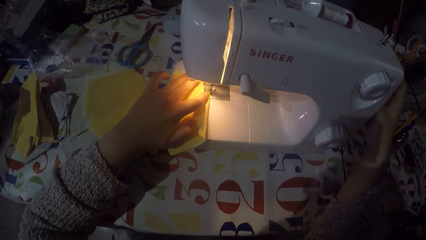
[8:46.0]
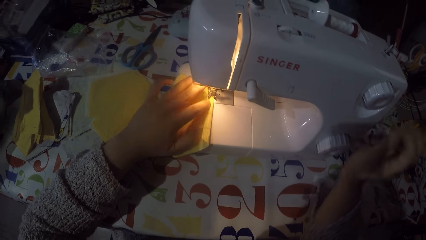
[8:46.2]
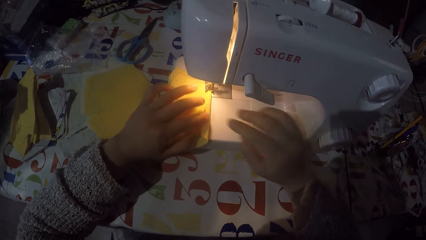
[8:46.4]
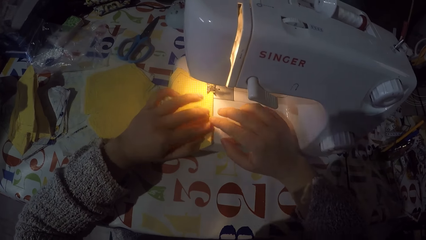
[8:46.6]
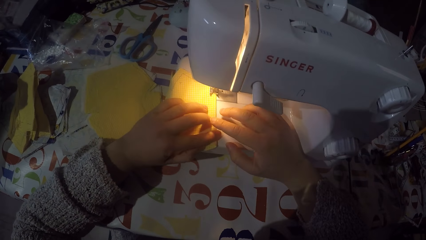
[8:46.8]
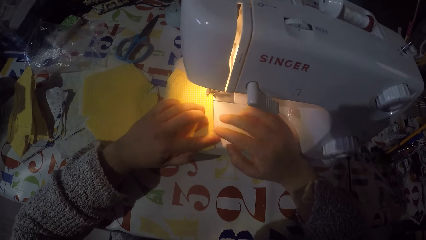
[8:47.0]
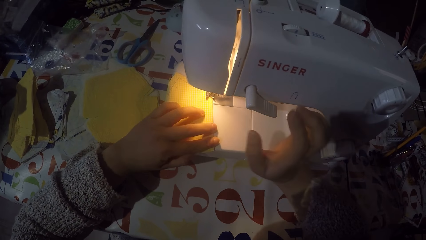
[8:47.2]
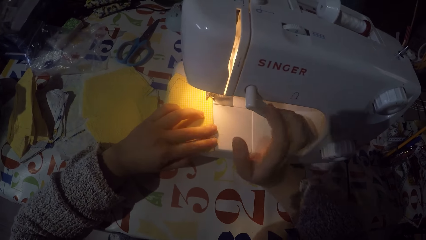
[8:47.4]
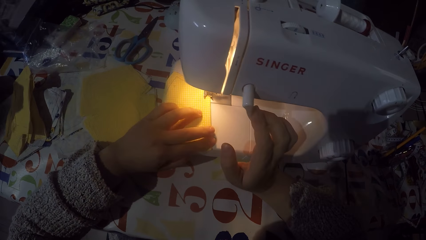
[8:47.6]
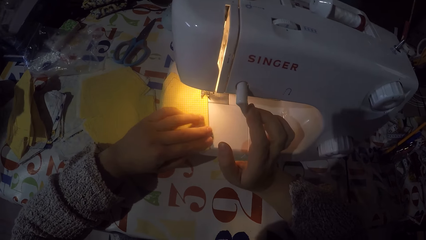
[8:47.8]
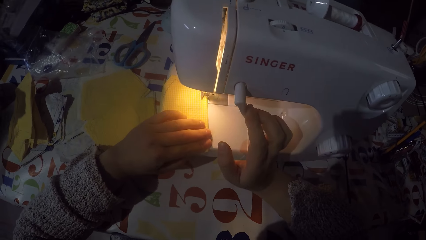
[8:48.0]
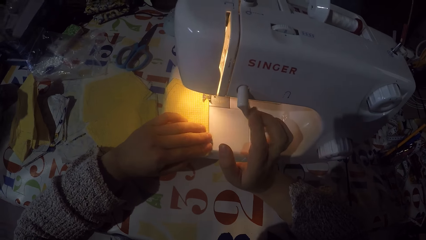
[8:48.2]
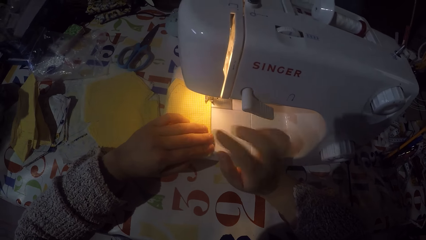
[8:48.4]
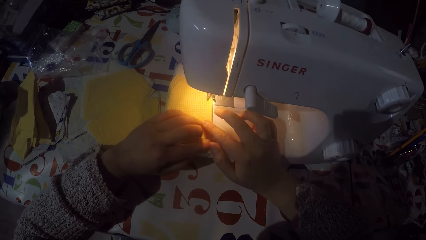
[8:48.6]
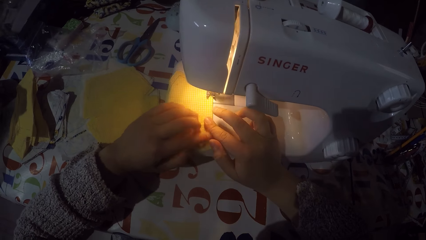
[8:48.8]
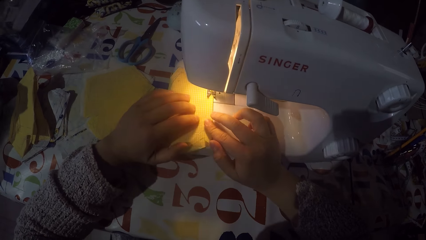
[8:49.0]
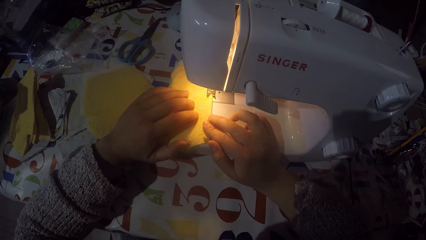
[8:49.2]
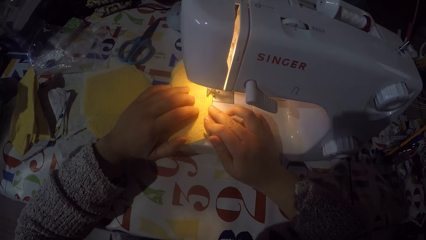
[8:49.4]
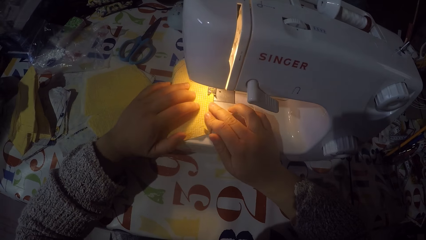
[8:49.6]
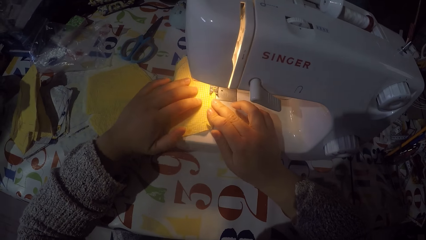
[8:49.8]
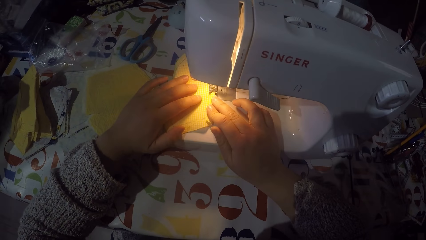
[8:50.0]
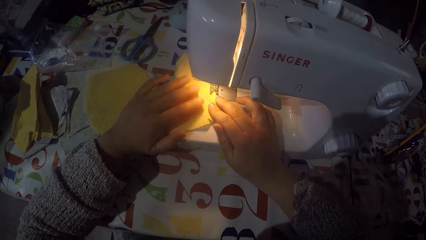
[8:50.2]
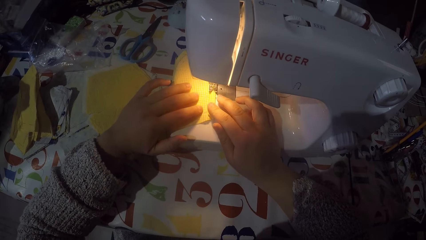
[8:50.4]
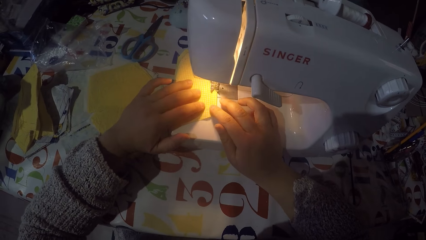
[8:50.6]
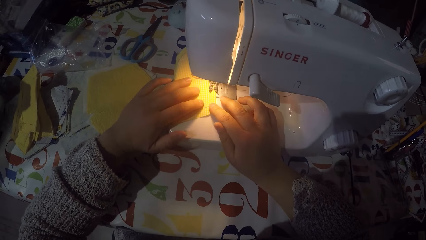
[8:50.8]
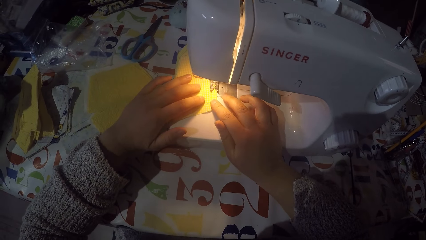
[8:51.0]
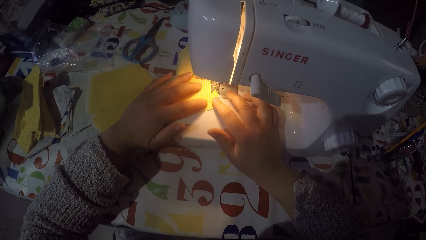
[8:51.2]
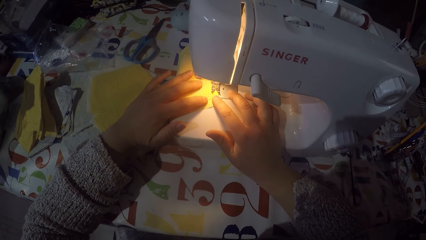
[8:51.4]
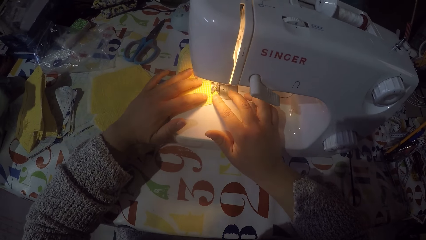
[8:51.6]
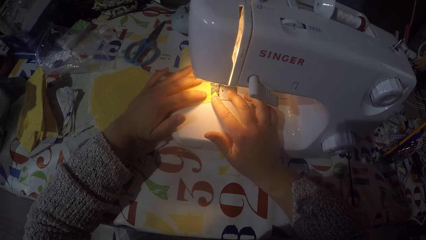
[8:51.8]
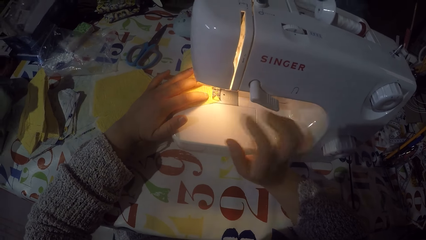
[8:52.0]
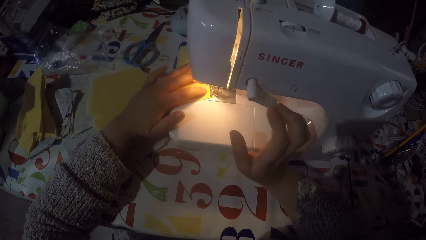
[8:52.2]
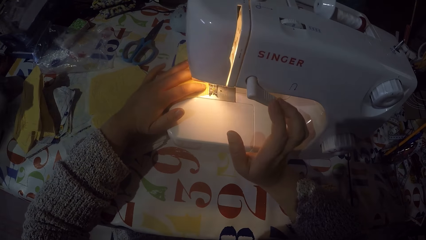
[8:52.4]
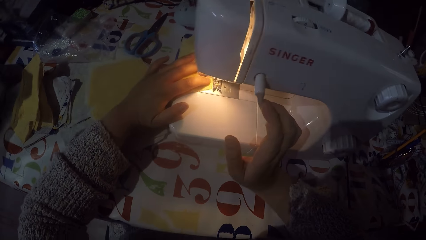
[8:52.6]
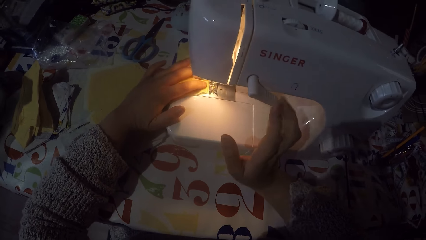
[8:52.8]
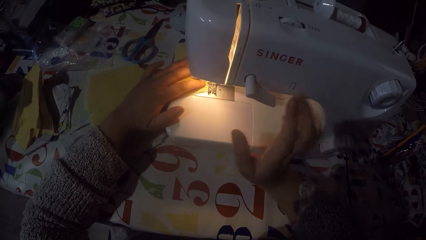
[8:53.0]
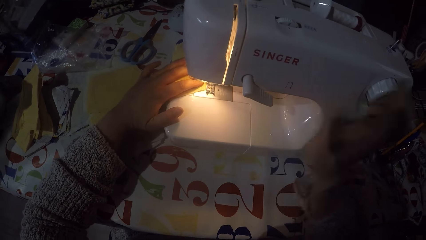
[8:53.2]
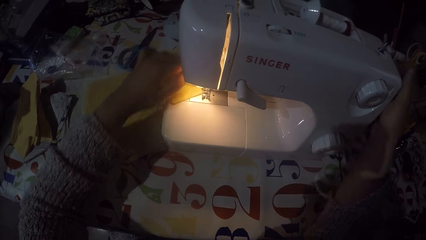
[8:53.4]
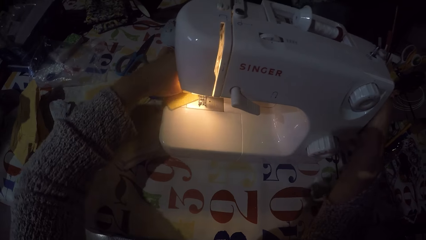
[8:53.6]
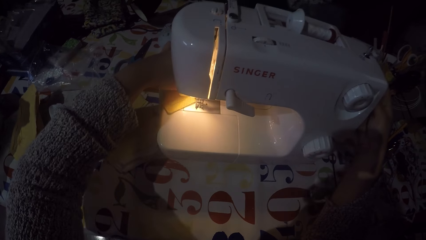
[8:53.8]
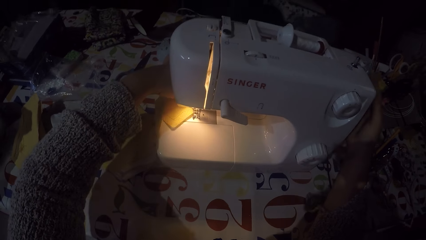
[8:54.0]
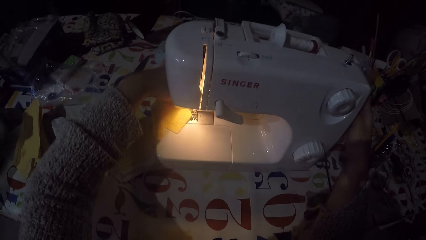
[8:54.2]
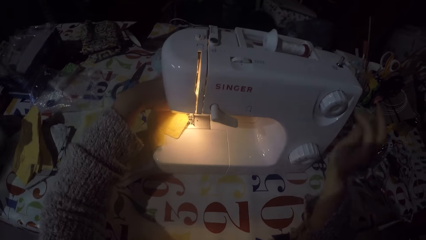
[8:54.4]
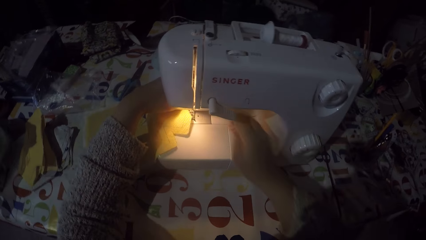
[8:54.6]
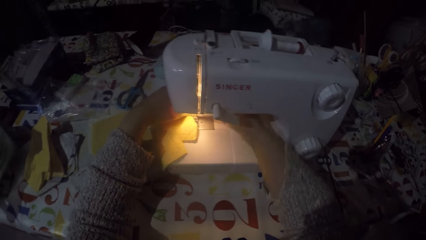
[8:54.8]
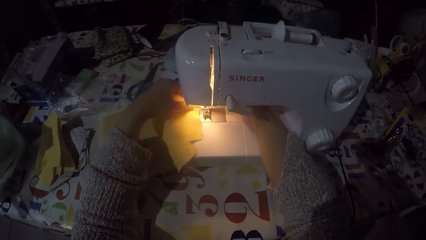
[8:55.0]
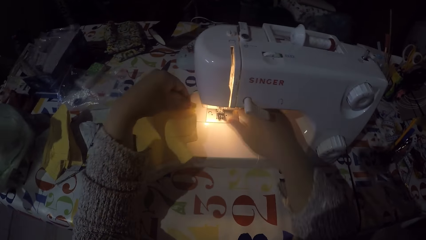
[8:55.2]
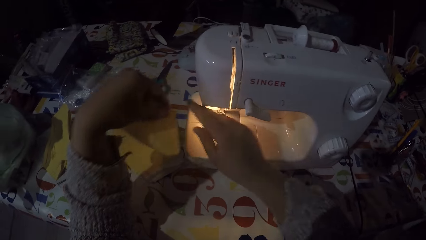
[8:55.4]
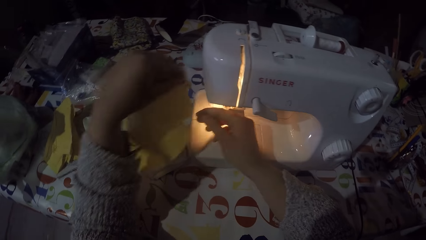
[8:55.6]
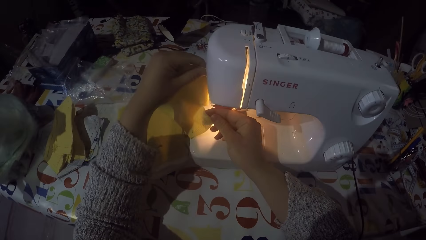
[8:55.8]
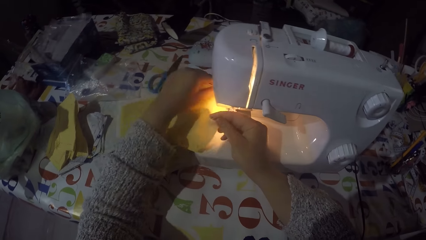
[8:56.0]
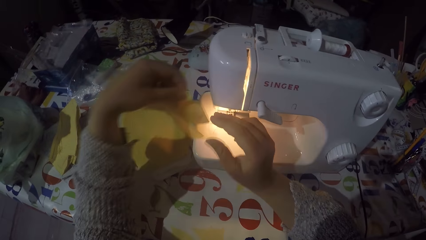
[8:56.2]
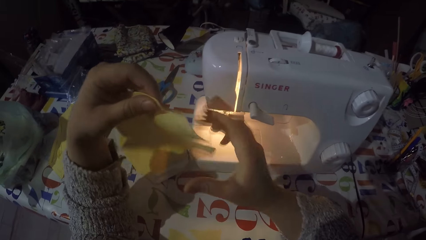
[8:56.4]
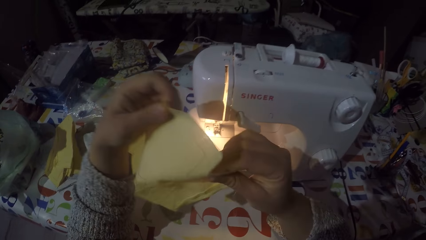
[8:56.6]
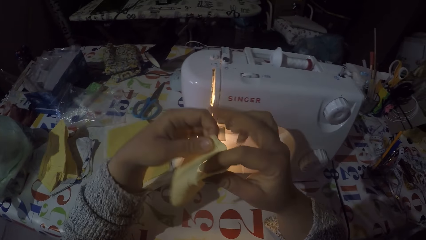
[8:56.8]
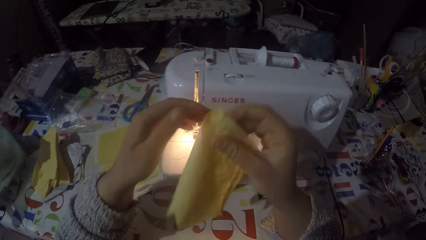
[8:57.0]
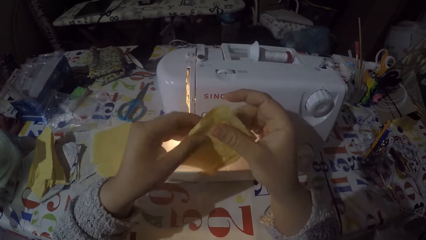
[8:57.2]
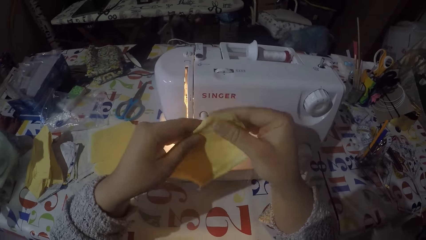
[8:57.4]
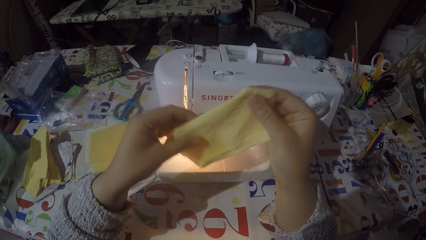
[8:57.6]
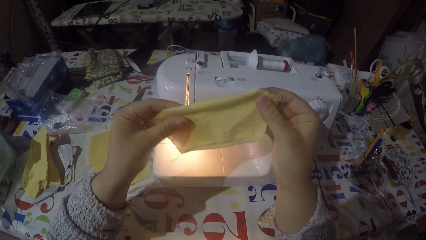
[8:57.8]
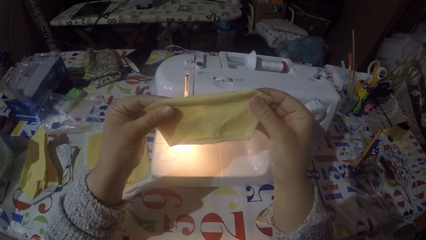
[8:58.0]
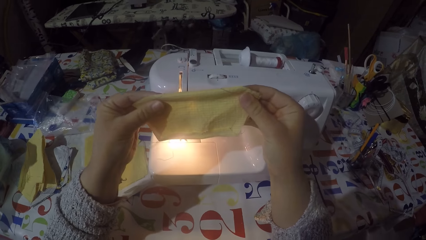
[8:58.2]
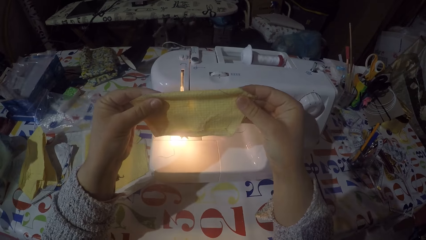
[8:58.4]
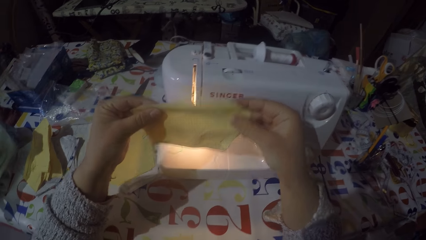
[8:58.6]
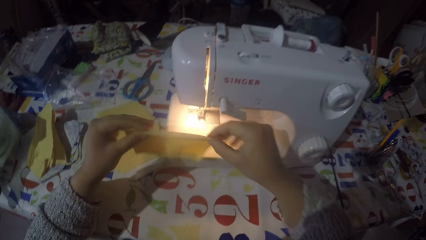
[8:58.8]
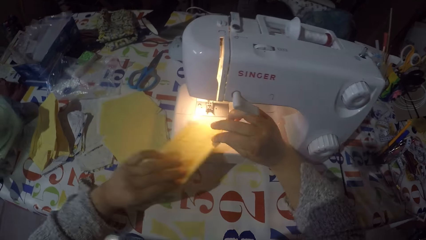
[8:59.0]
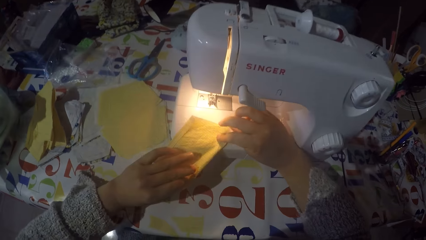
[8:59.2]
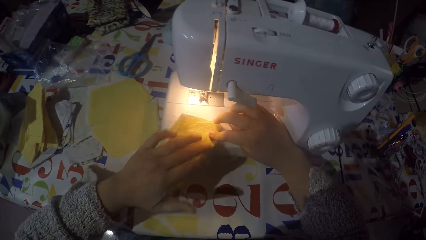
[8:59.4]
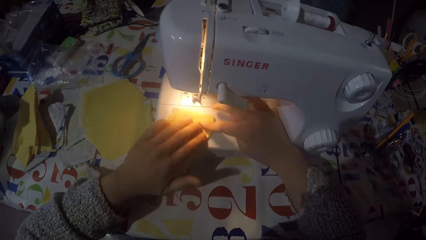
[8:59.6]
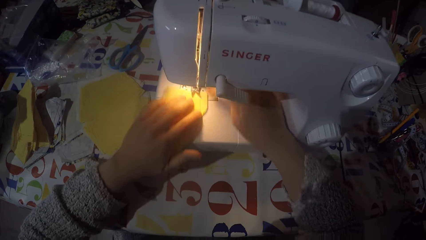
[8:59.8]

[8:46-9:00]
The camera wearer touches the hand wheel. They are sewing a piece of cloth with a machine. They touch the hand wheel. They remove the piece of cloth from the machine. They cut the sewing thread. They fold the piece of cloth. They check the piece of cloth. They put the piece of cloth on the sewing machine.

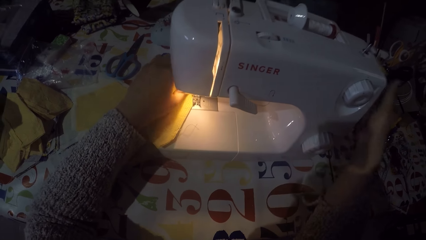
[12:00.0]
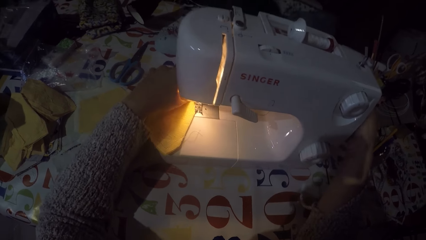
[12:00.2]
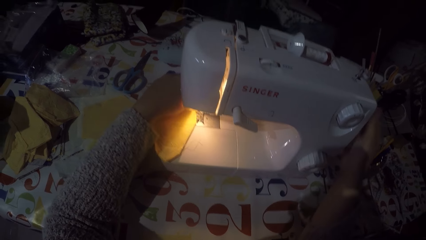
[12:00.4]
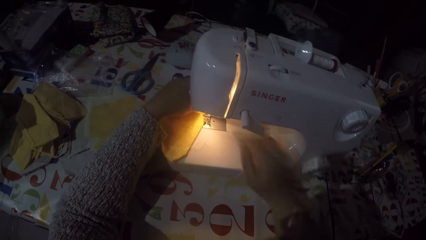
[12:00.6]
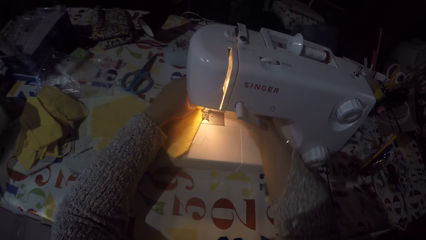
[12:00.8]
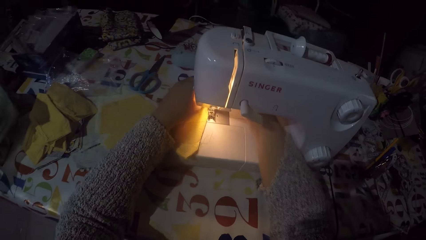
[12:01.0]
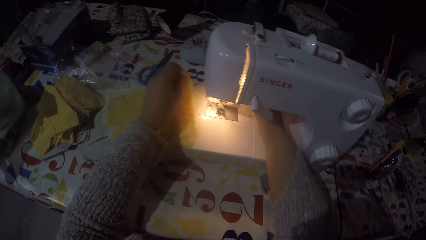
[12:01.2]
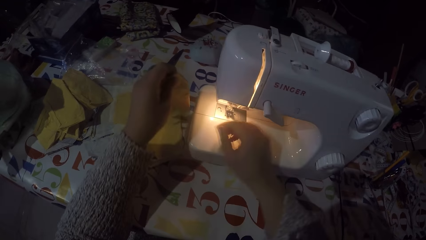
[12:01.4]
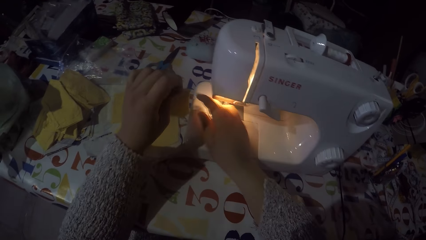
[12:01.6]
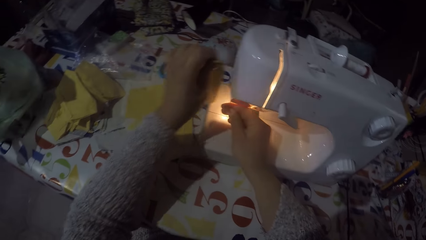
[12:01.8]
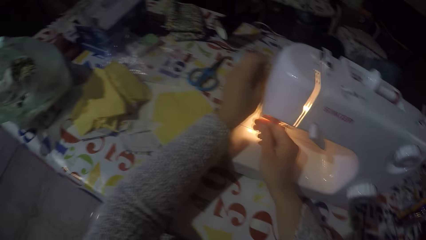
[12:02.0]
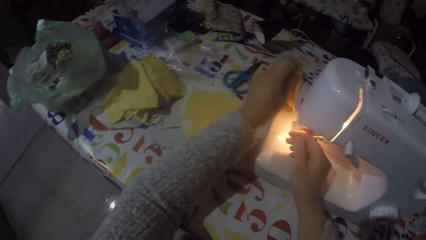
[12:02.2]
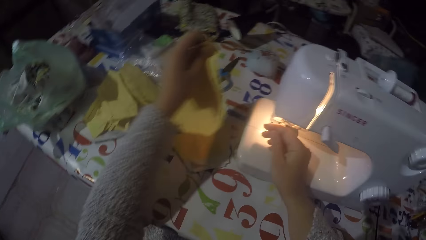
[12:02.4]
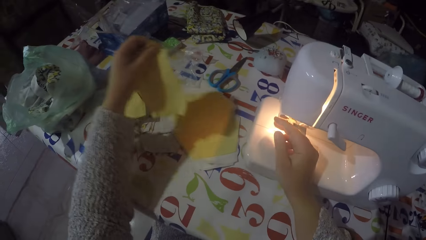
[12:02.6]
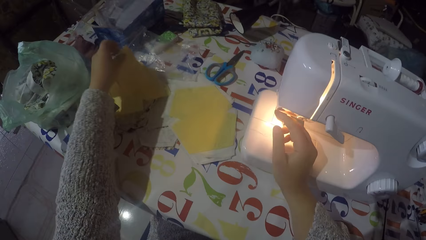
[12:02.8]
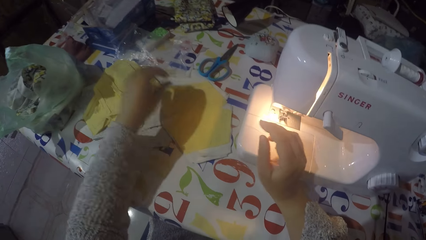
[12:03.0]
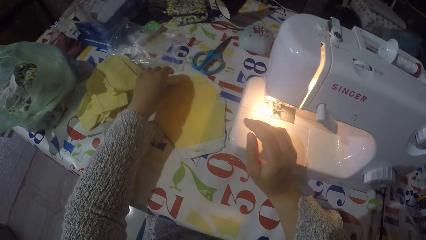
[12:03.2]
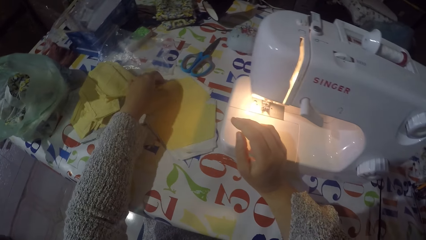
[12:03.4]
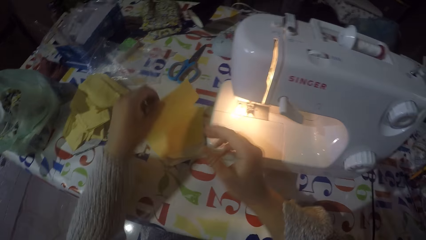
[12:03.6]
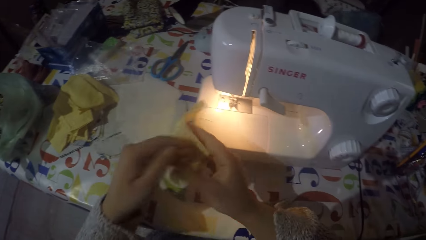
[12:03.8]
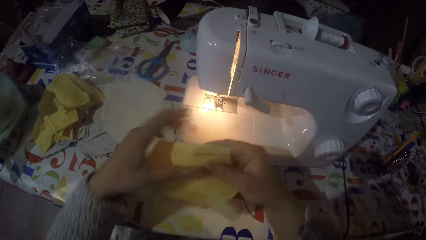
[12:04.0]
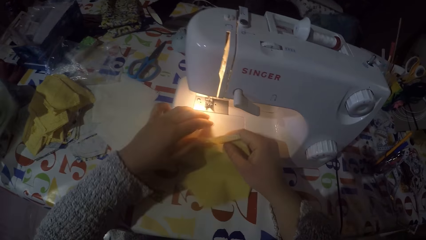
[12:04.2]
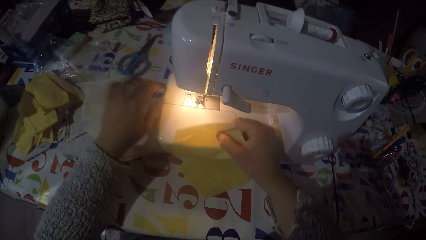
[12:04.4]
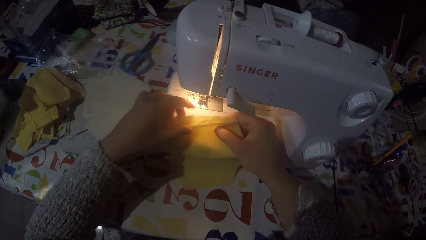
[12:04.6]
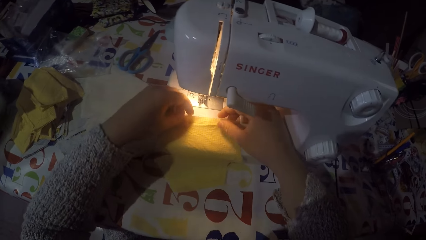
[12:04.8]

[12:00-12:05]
The camera wearer touches the hand wheel. They remove a piece of cloth from the machine. They cut the sewing thread. They place the piece of cloth on the table with the rest. They pick another piece of cloth from the table. They put the piece of cloth on the sewing machine.
